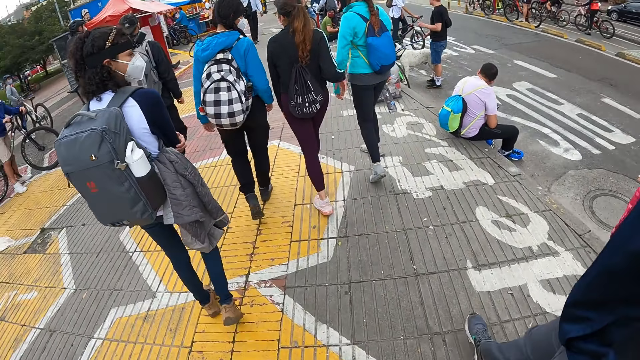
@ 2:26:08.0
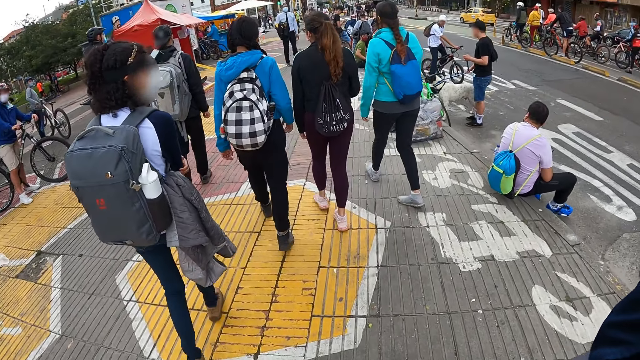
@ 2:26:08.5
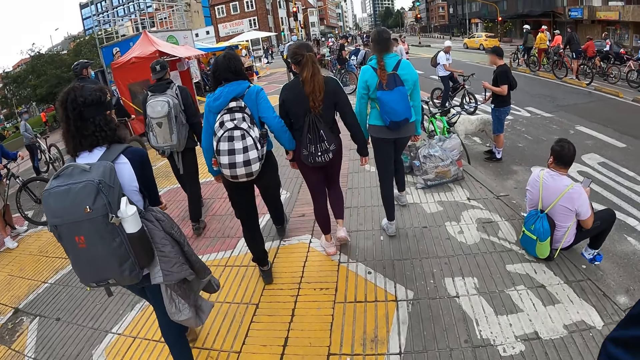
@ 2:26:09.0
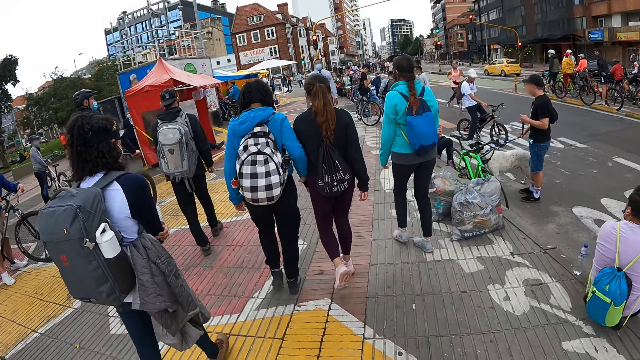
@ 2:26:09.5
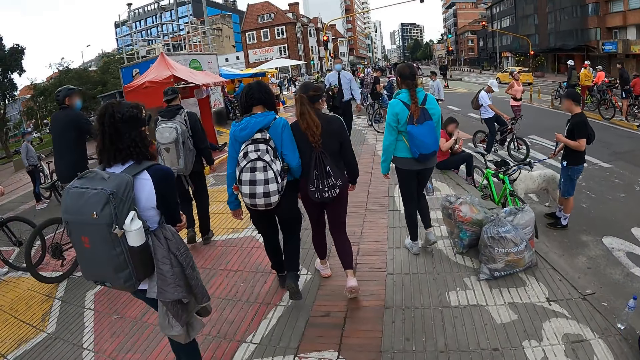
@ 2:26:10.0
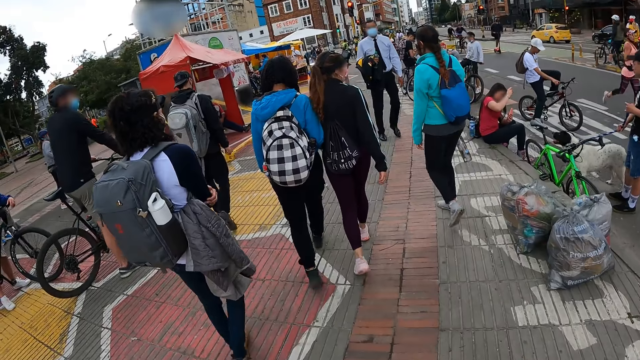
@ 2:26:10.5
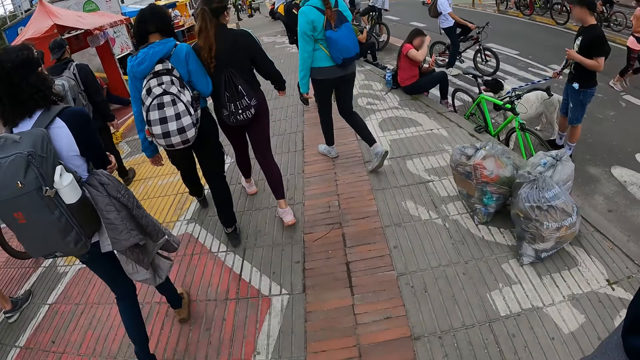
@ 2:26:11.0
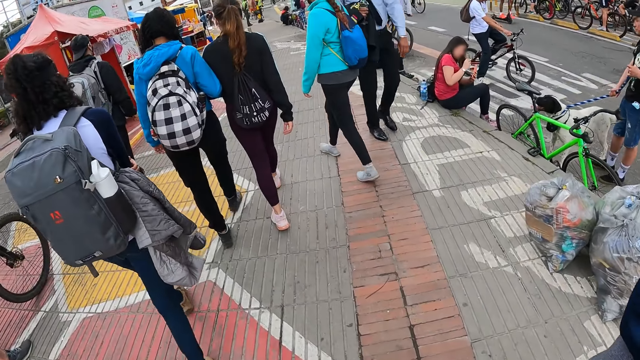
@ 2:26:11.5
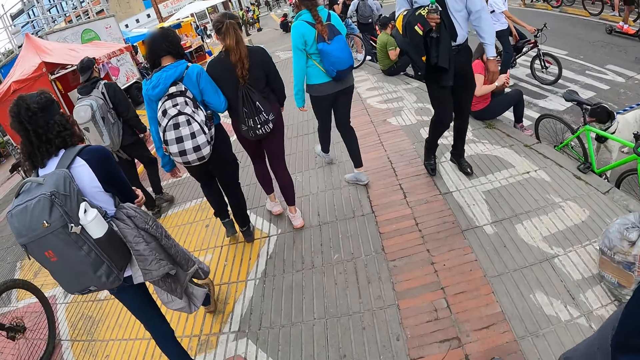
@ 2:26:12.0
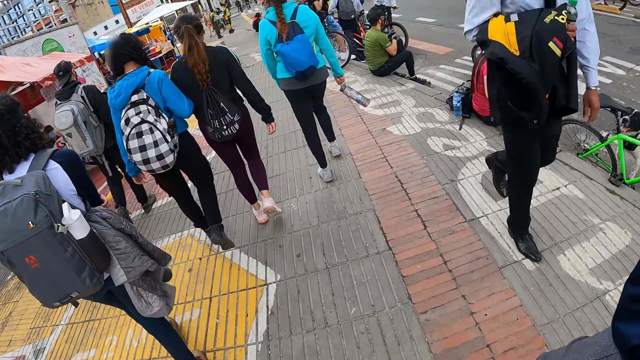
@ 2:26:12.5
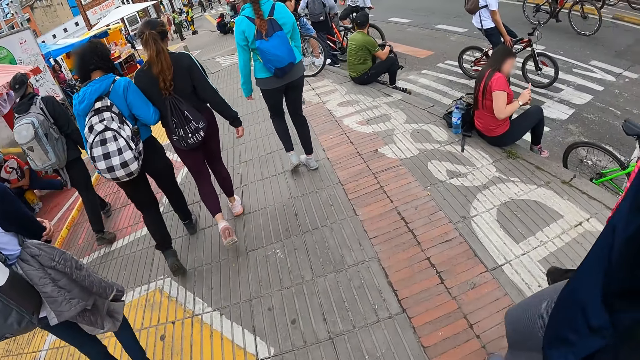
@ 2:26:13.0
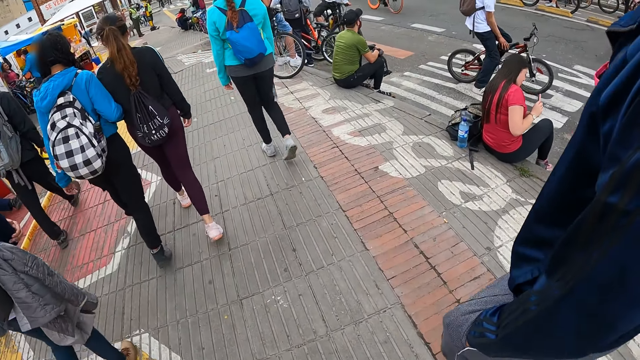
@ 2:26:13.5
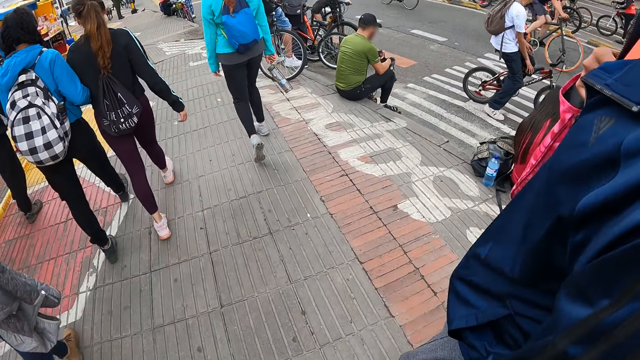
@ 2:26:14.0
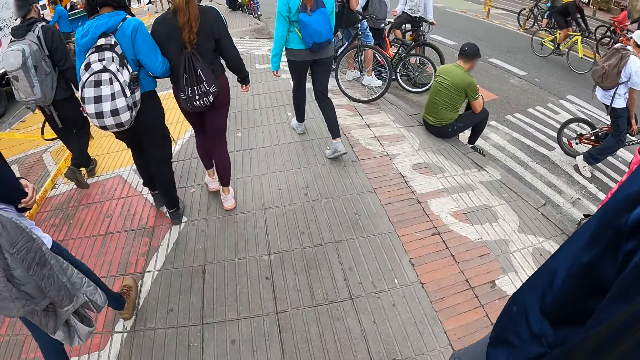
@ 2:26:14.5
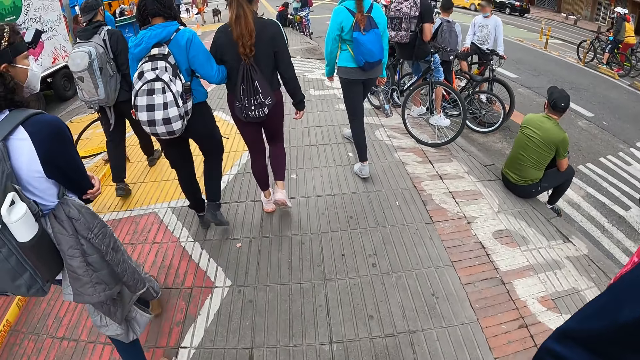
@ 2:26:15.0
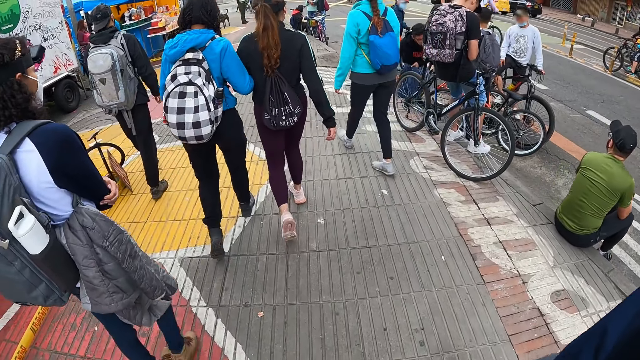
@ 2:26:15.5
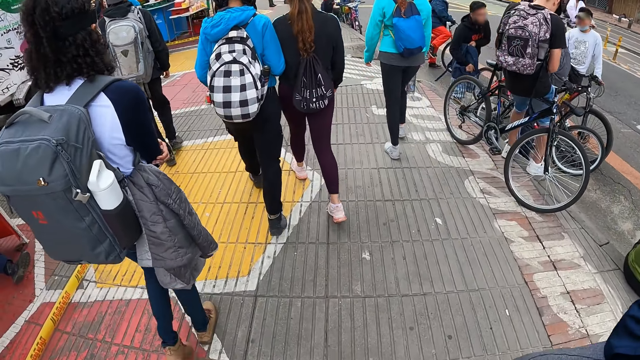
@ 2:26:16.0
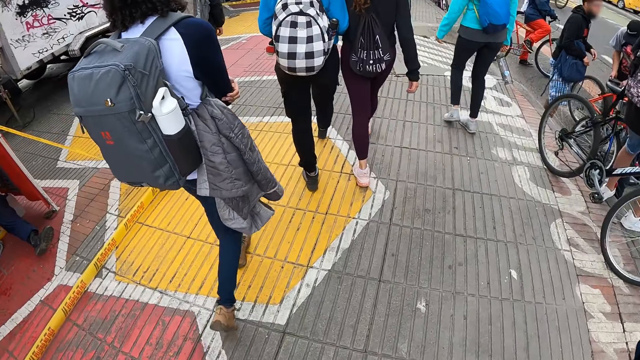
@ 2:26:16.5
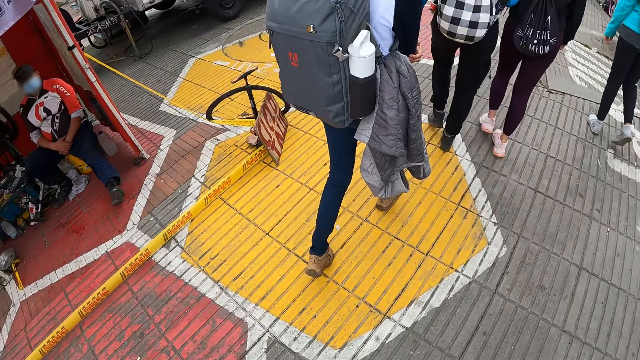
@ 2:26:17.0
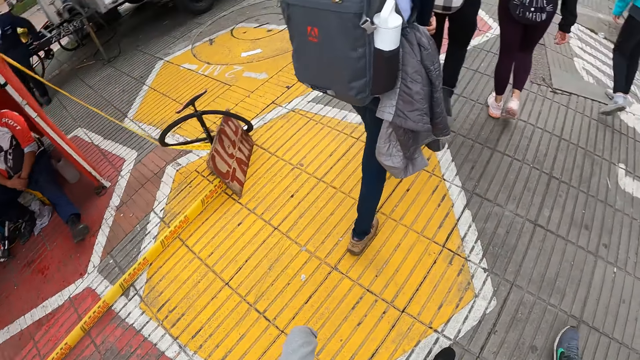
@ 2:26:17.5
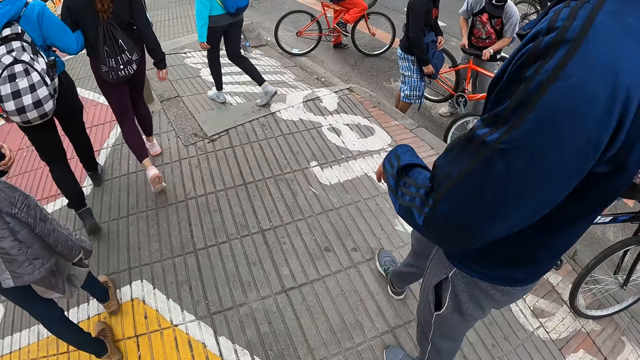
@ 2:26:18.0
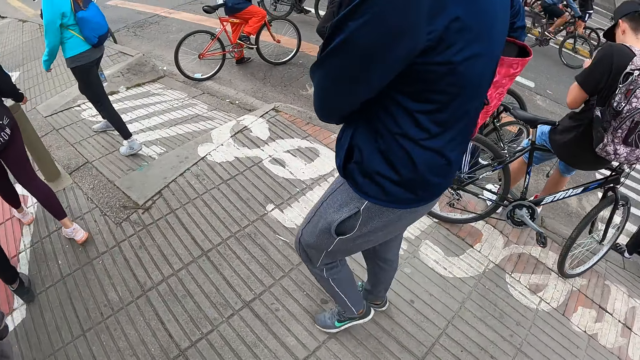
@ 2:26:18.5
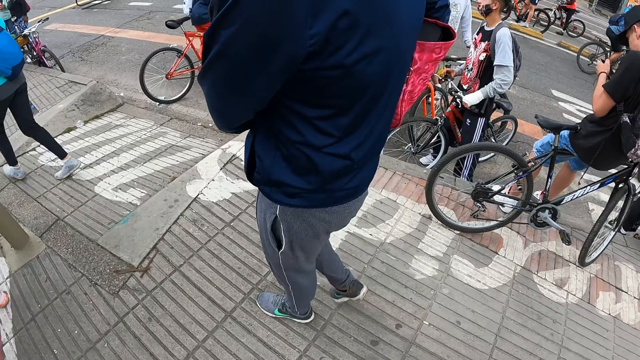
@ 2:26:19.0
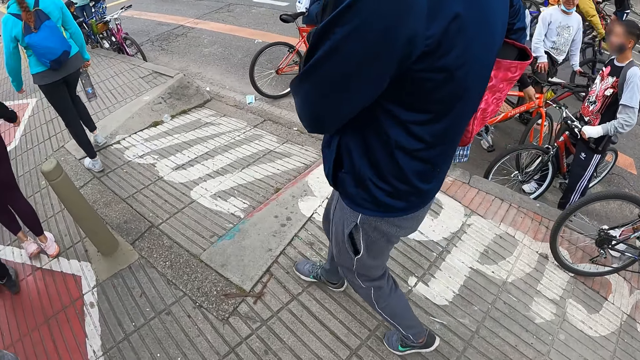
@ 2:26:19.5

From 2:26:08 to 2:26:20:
The camera wearer walks on the pavement.

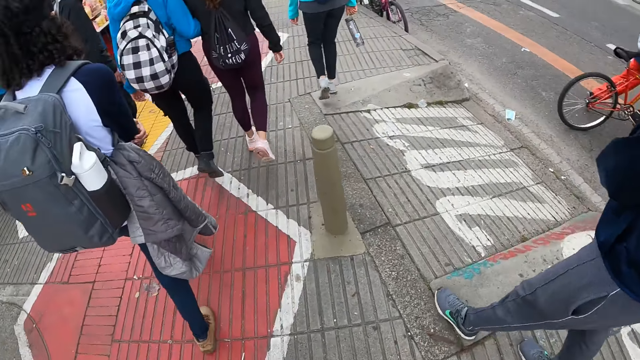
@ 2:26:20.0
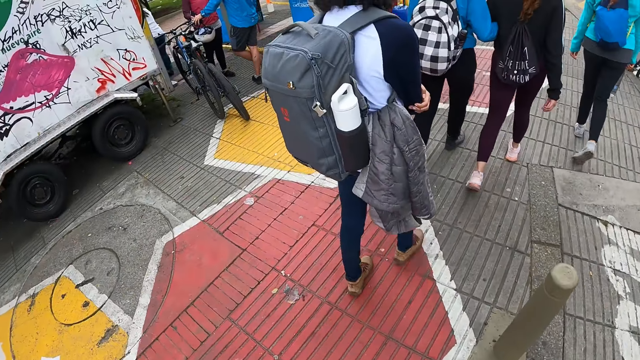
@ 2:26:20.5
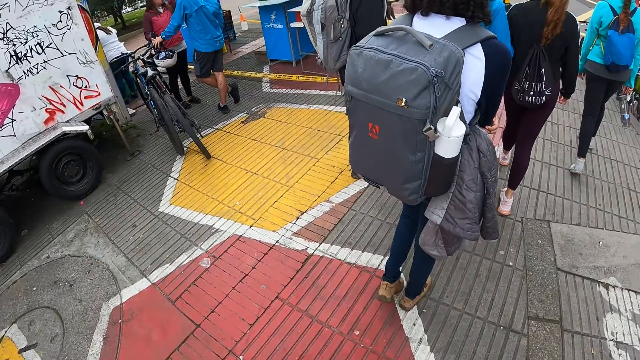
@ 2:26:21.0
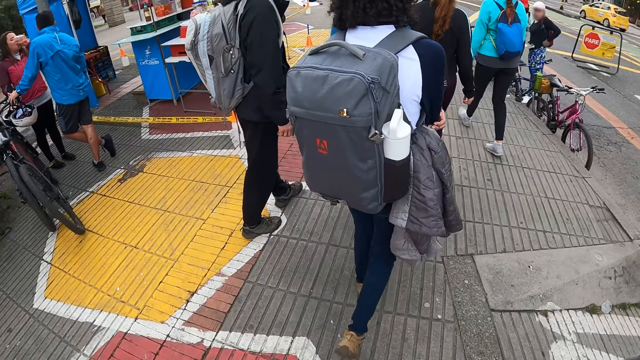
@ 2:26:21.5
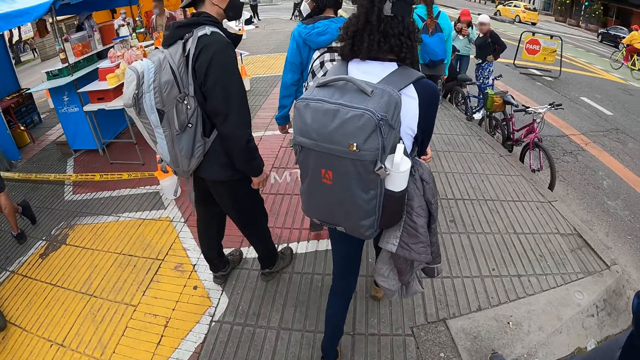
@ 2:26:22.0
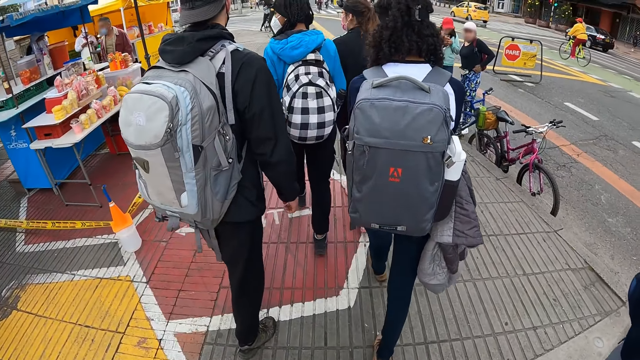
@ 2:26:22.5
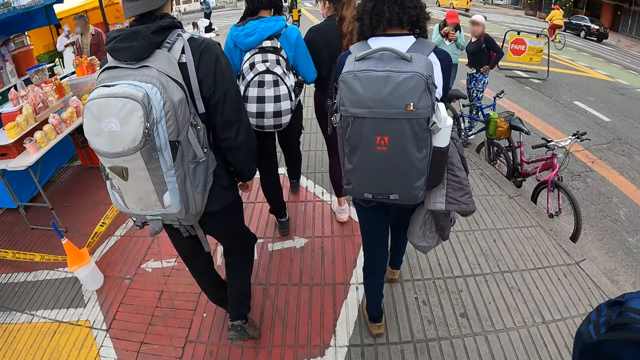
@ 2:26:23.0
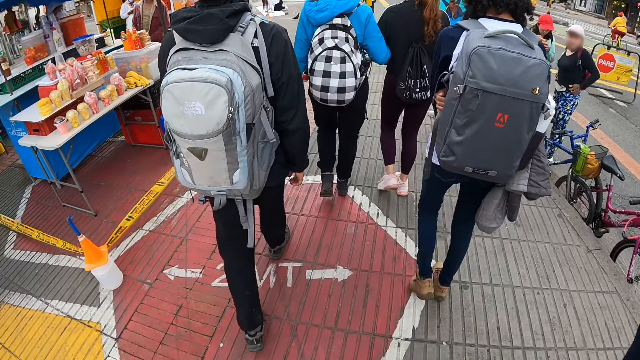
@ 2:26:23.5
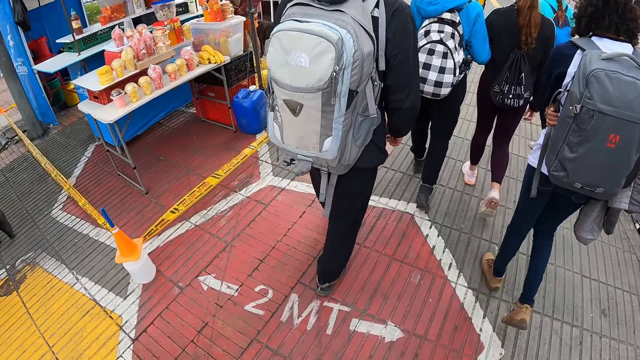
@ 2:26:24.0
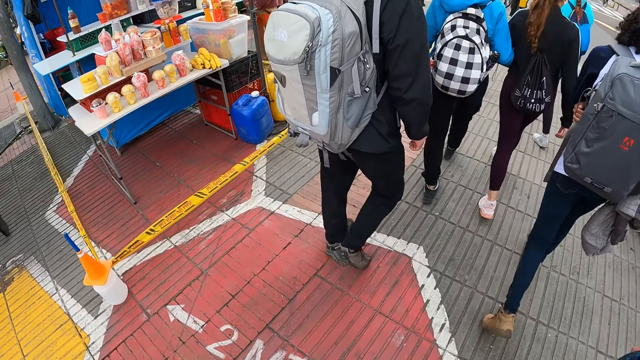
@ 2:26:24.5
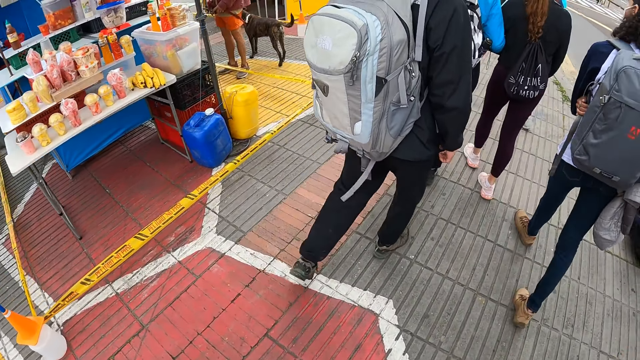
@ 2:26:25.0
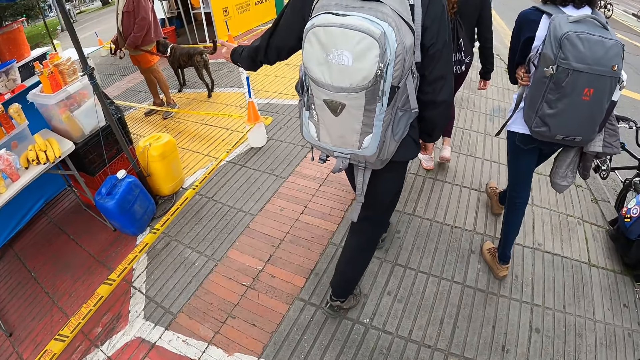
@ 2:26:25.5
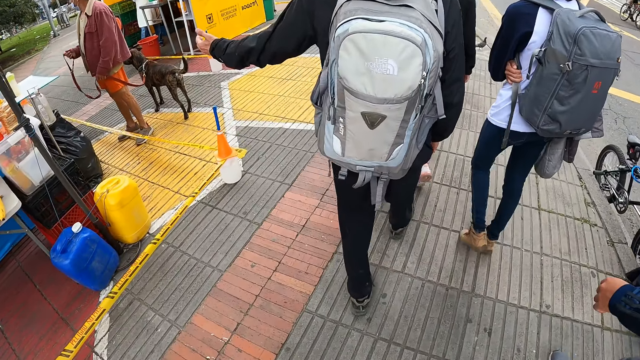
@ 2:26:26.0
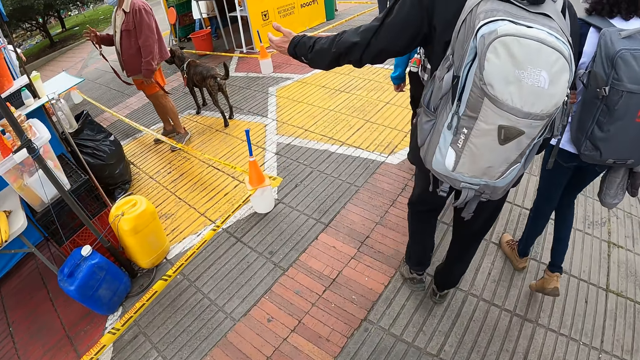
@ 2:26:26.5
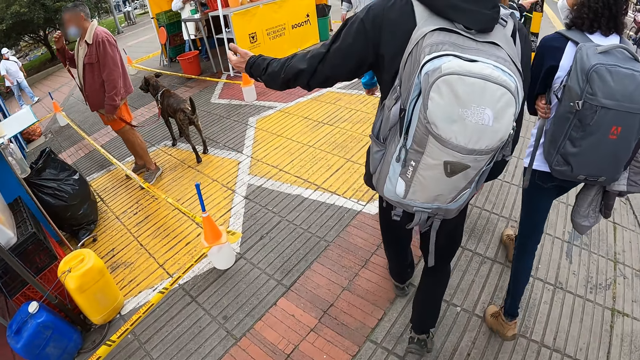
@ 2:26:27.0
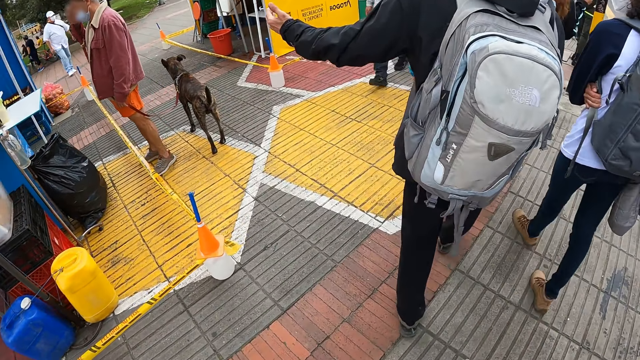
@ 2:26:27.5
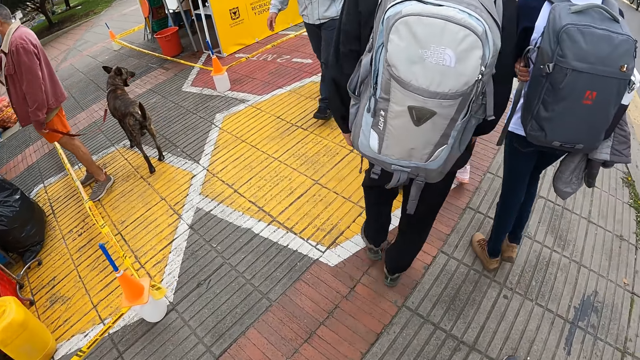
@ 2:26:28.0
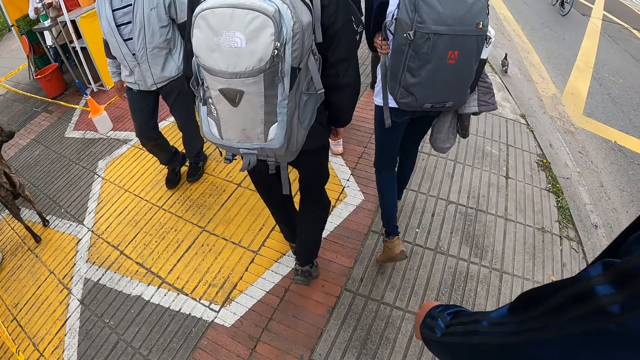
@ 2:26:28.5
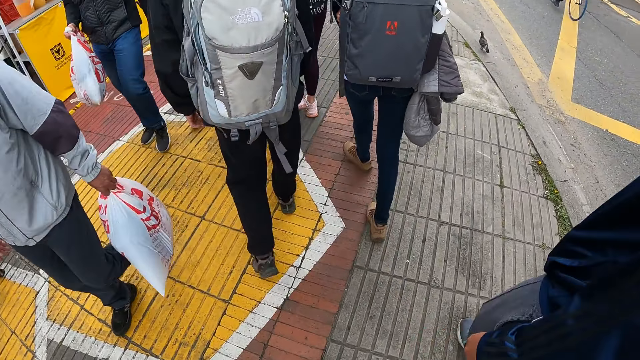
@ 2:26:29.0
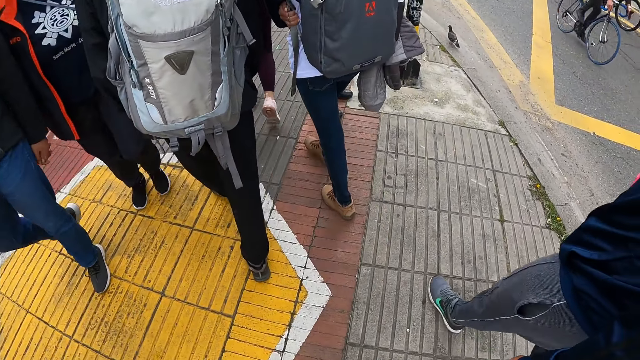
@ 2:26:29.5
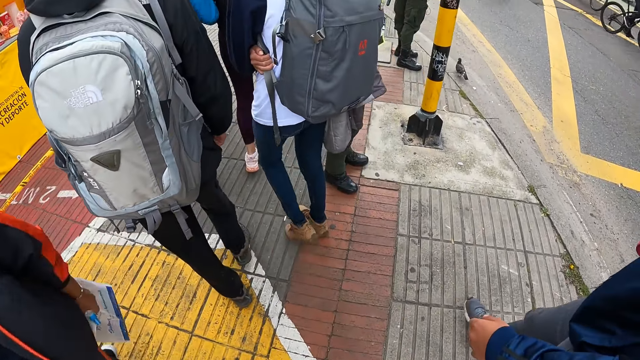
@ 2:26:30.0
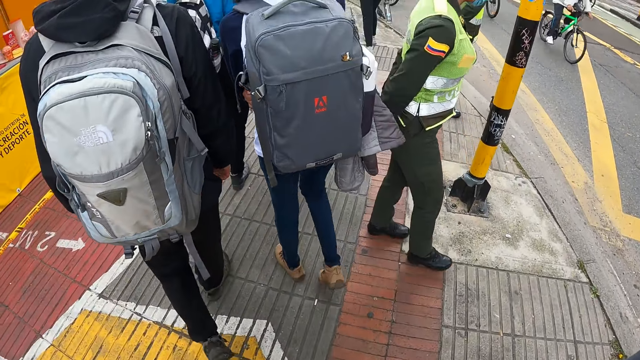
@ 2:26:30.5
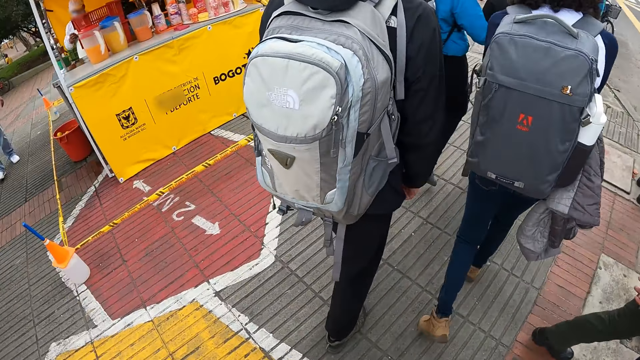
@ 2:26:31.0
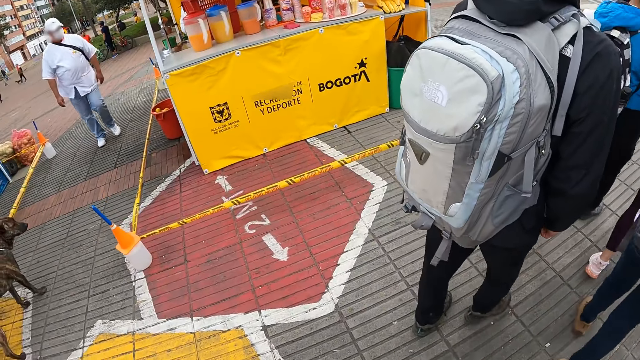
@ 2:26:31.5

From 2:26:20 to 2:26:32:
The camera wearer looks around.
